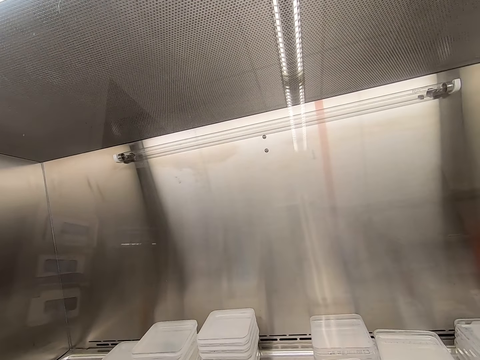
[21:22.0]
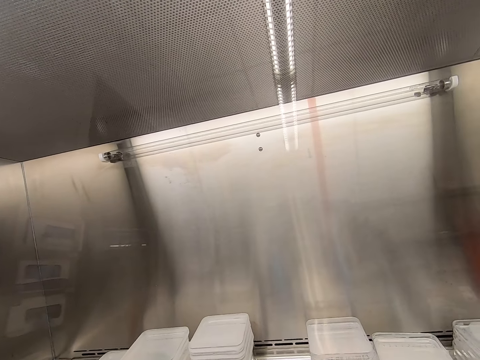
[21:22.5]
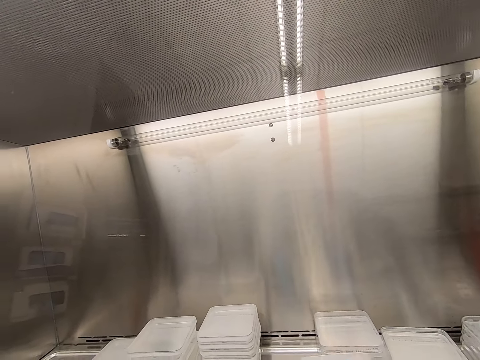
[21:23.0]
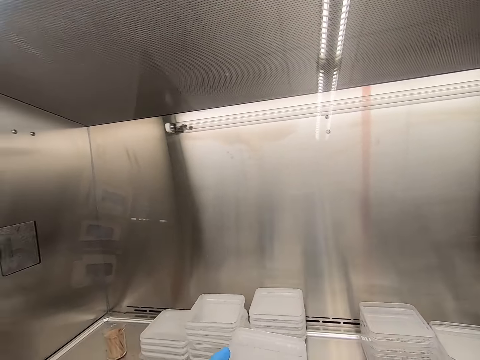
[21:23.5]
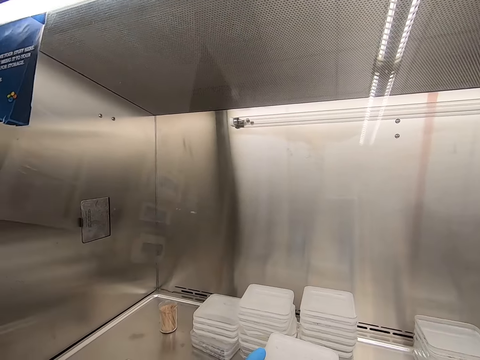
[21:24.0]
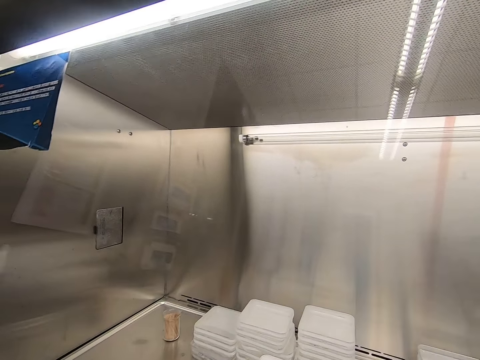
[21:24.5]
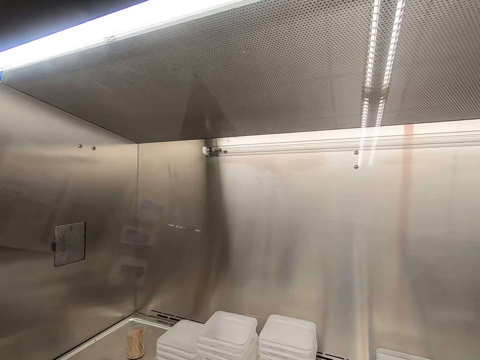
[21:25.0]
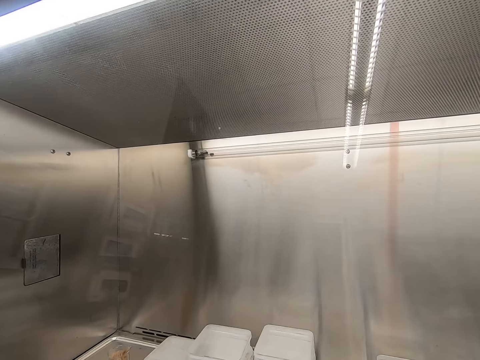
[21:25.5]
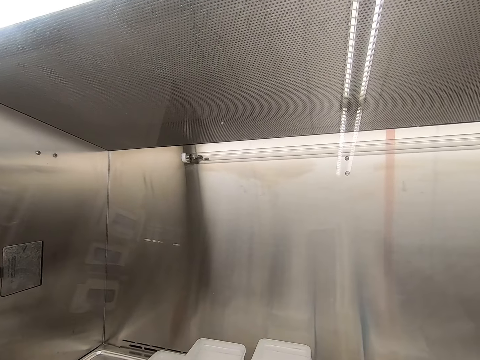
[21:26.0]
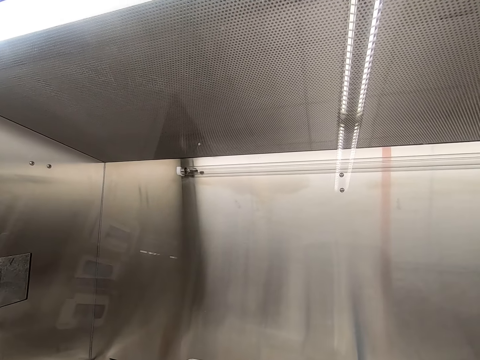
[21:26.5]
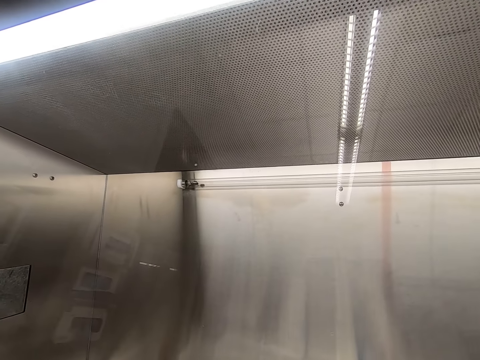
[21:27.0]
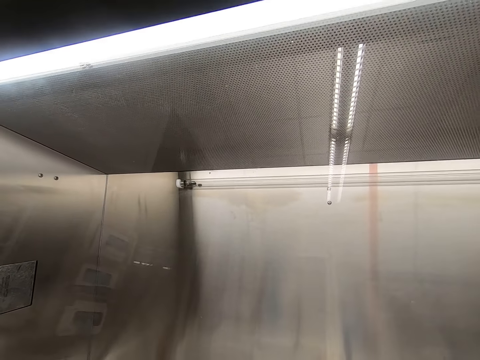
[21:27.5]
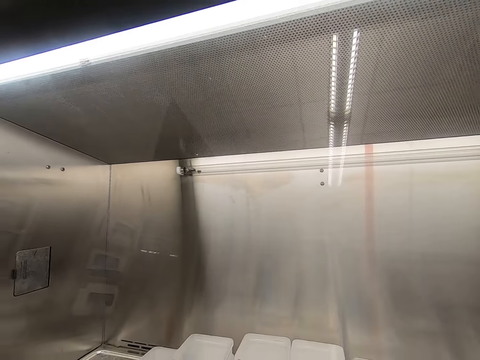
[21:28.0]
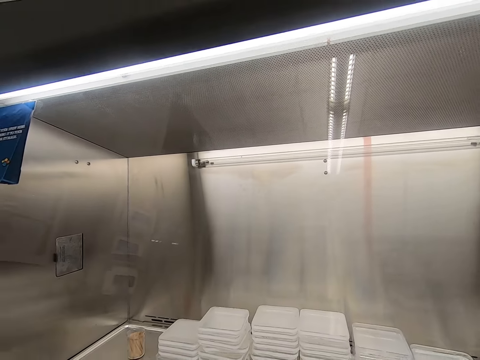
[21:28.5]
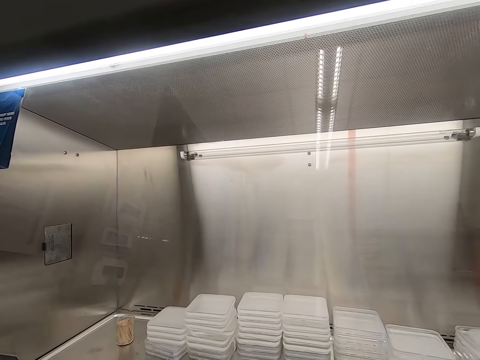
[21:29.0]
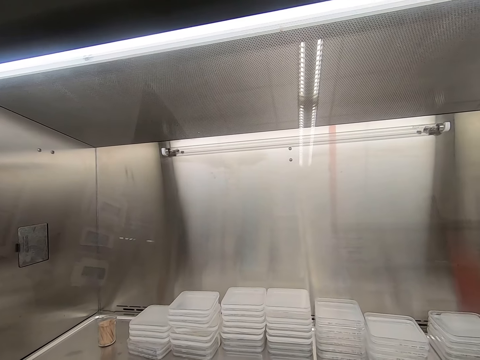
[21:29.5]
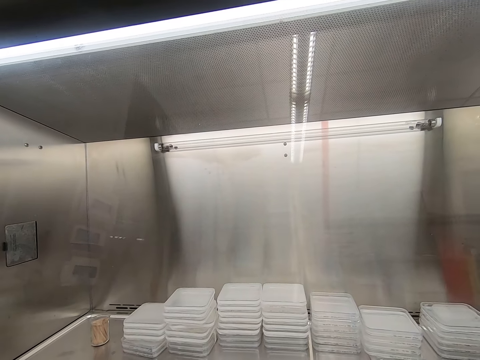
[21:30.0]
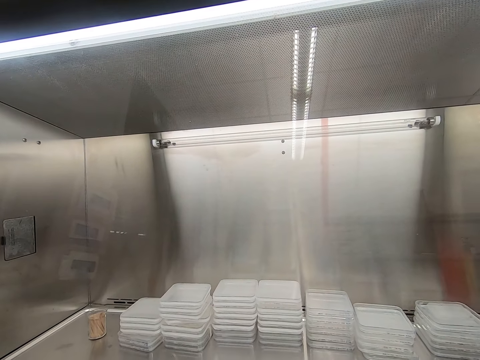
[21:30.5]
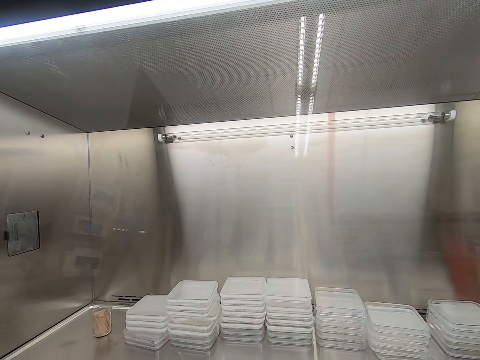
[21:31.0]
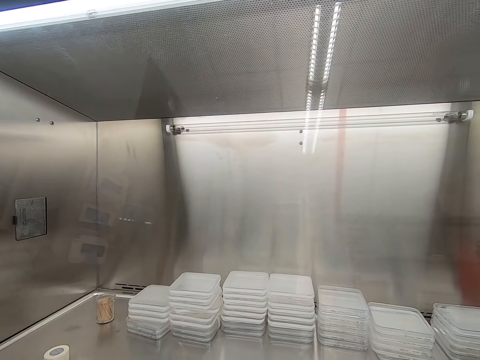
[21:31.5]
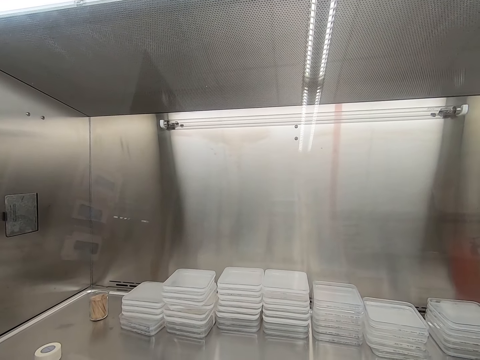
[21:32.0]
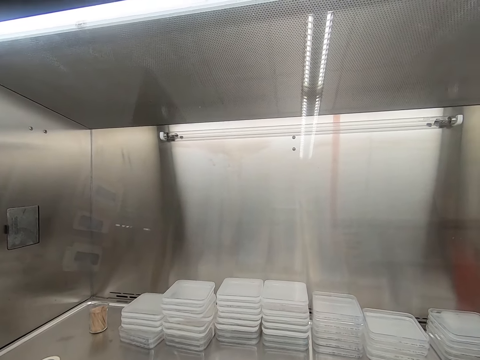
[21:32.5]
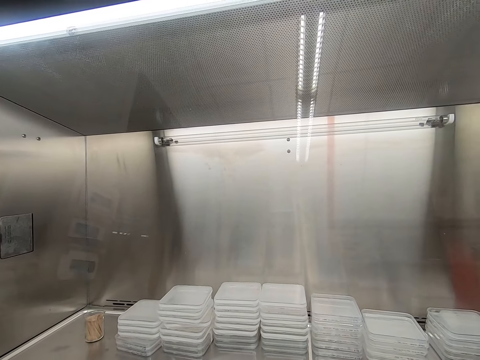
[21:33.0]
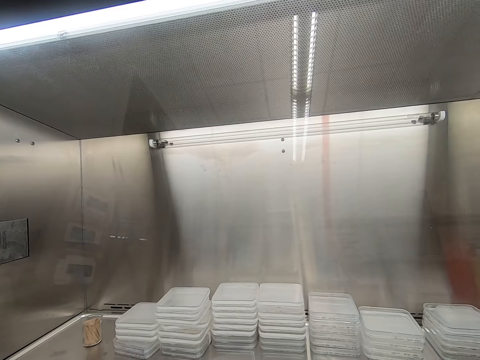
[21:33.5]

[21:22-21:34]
The camera wearer piles up a container.

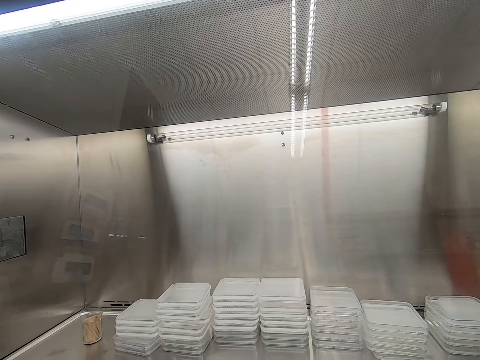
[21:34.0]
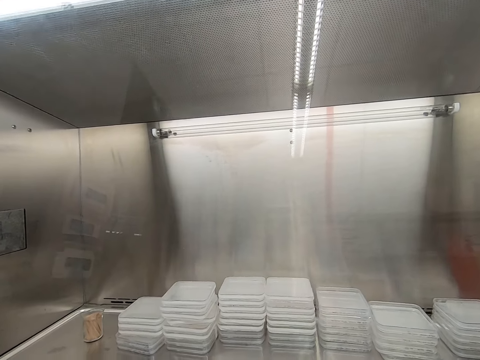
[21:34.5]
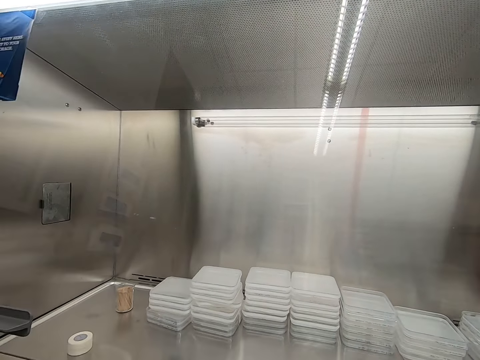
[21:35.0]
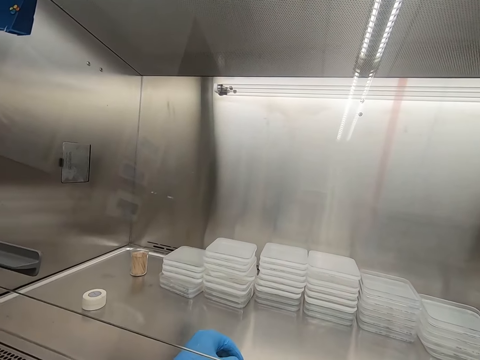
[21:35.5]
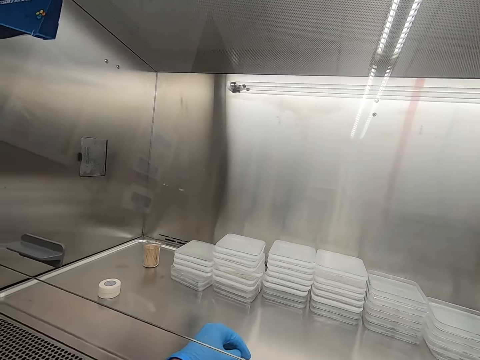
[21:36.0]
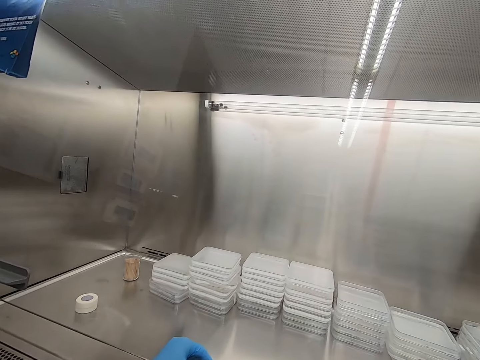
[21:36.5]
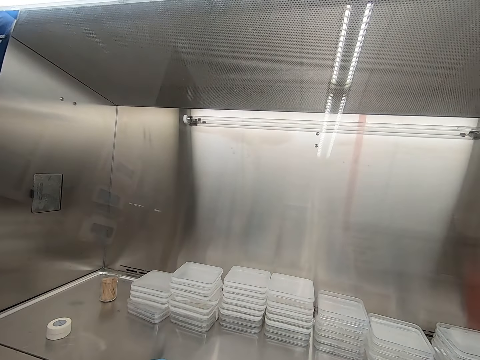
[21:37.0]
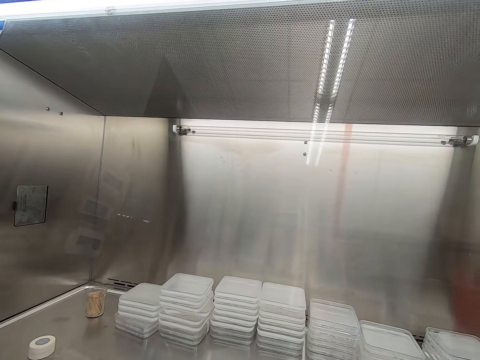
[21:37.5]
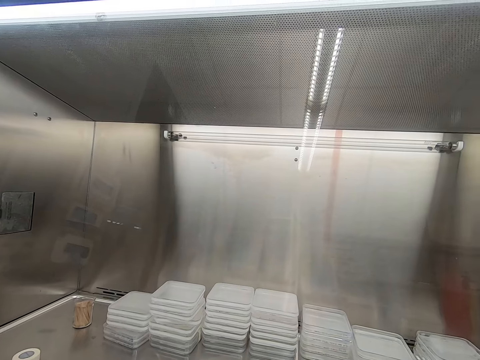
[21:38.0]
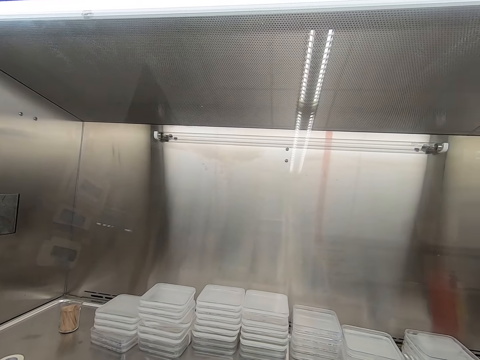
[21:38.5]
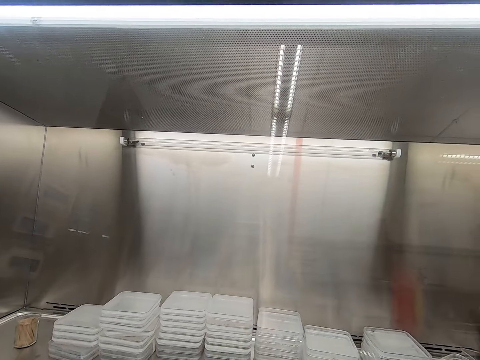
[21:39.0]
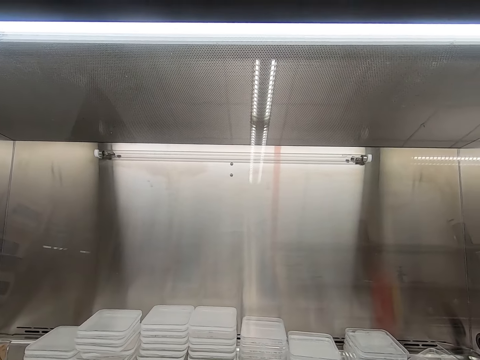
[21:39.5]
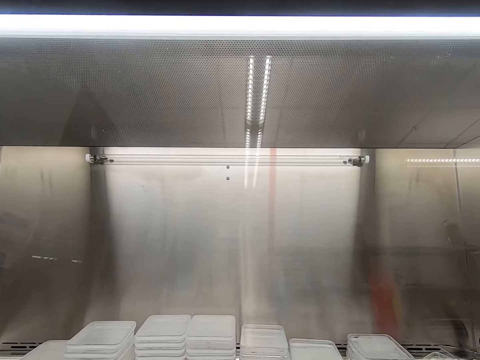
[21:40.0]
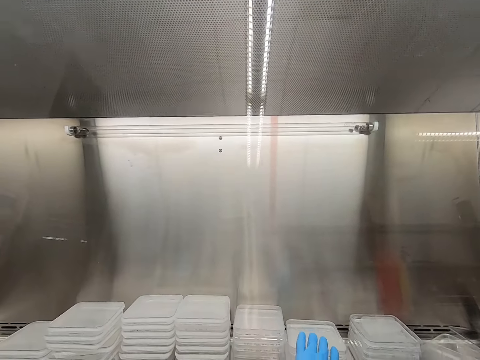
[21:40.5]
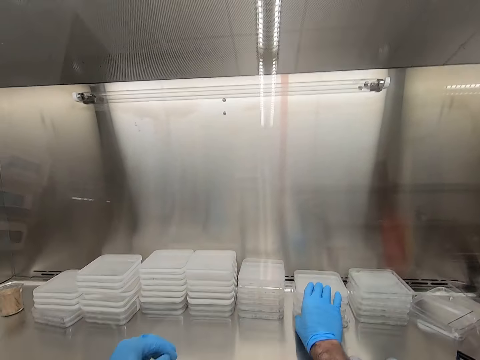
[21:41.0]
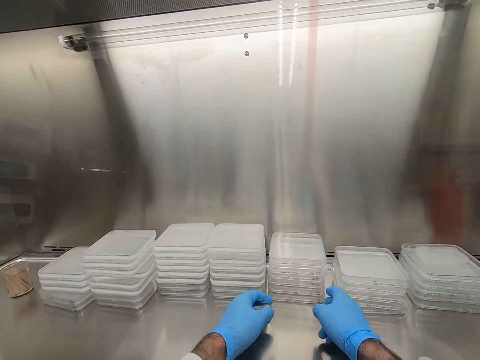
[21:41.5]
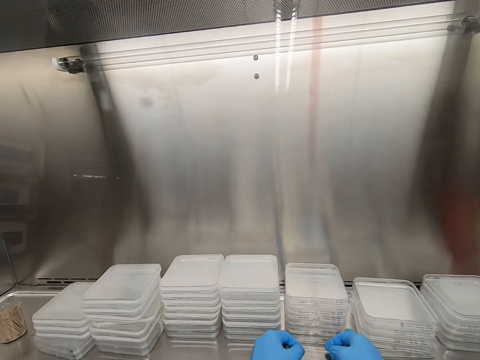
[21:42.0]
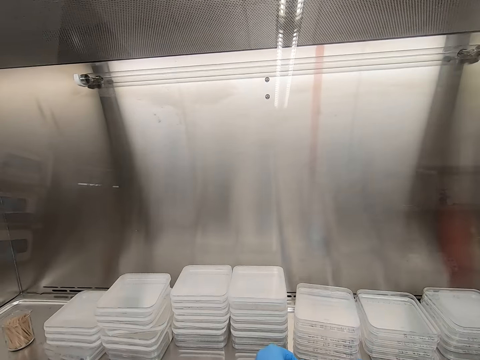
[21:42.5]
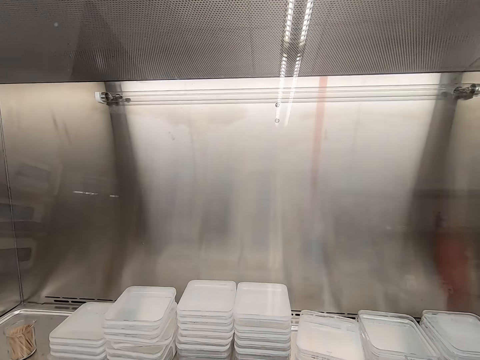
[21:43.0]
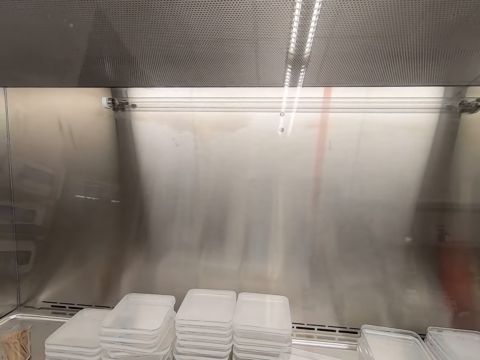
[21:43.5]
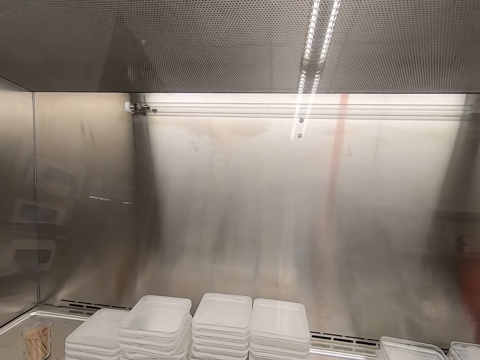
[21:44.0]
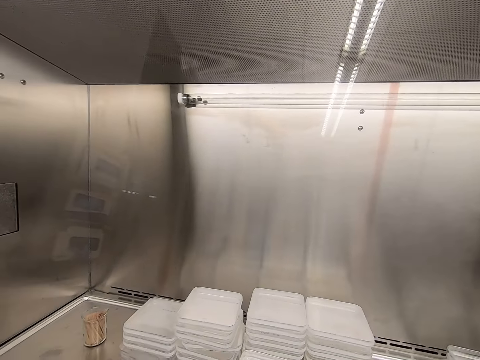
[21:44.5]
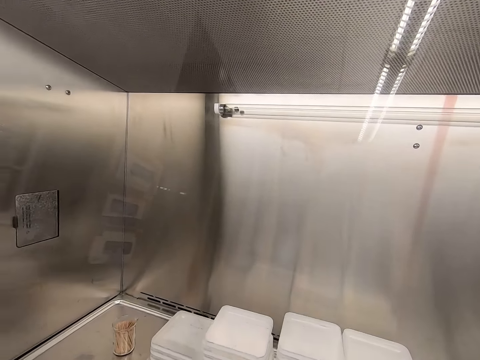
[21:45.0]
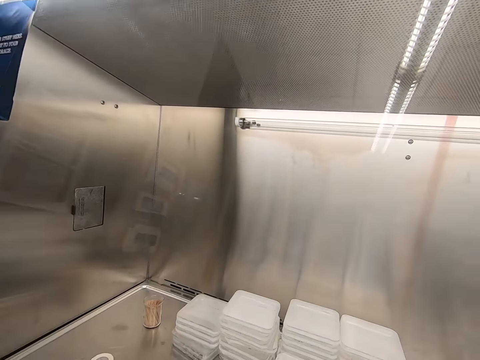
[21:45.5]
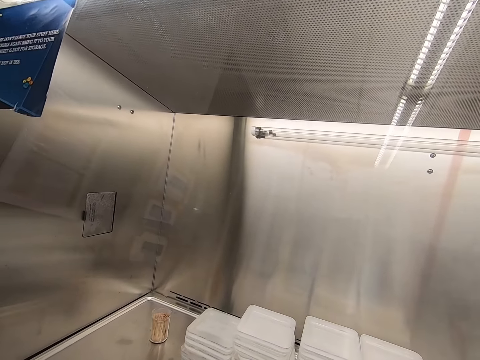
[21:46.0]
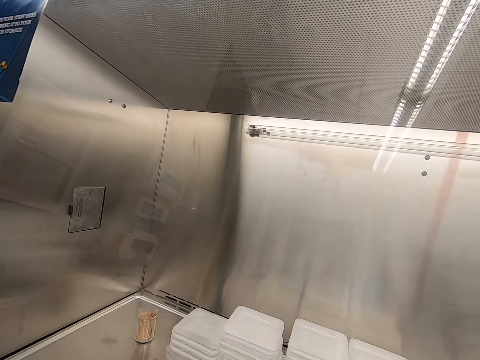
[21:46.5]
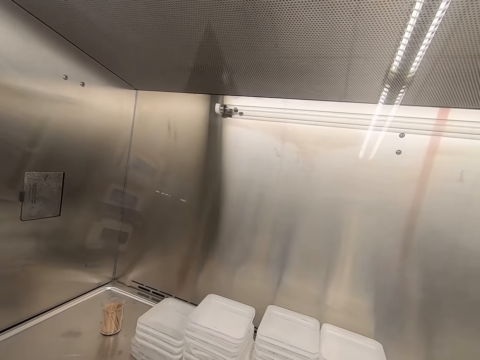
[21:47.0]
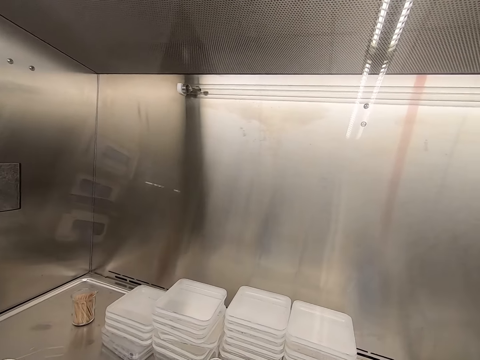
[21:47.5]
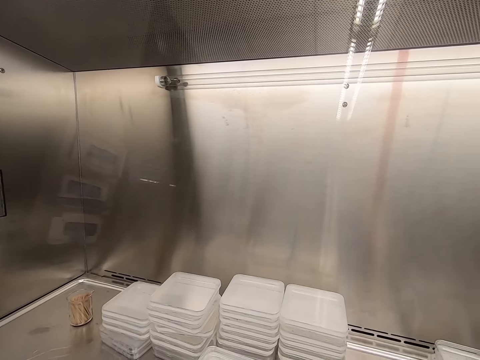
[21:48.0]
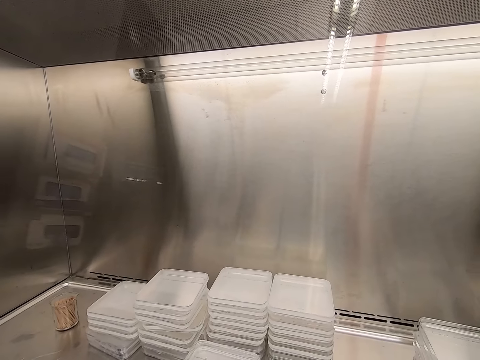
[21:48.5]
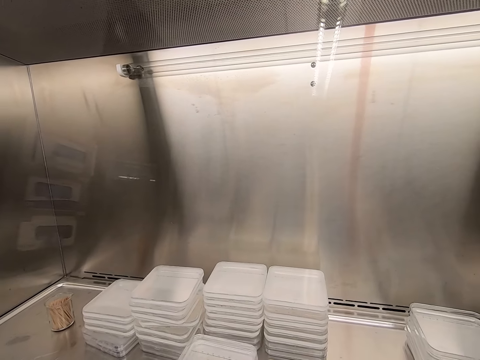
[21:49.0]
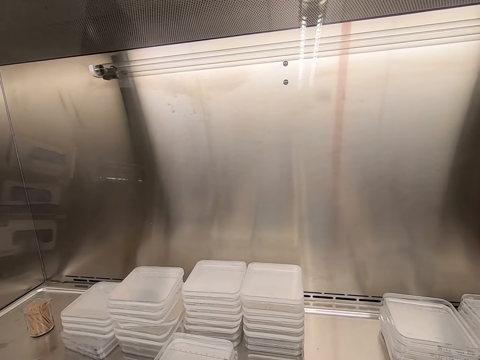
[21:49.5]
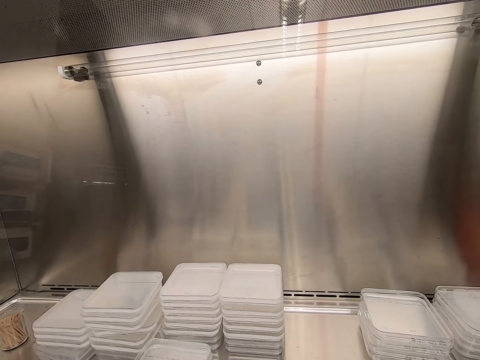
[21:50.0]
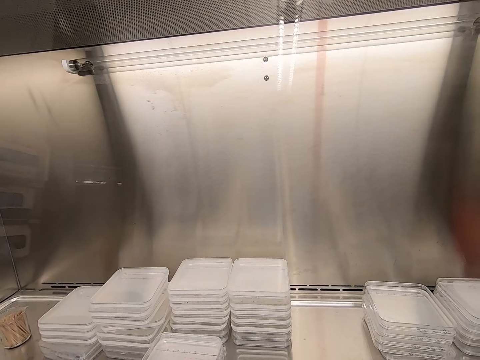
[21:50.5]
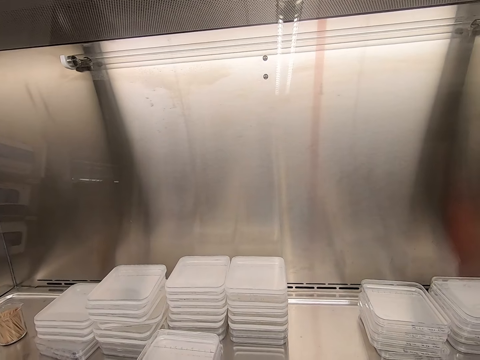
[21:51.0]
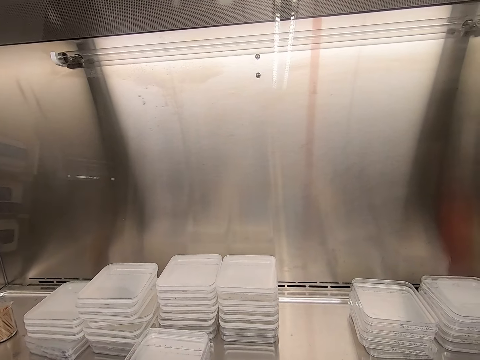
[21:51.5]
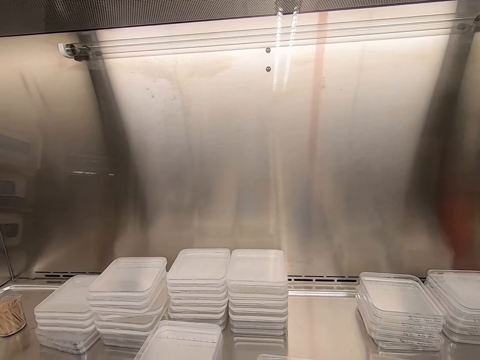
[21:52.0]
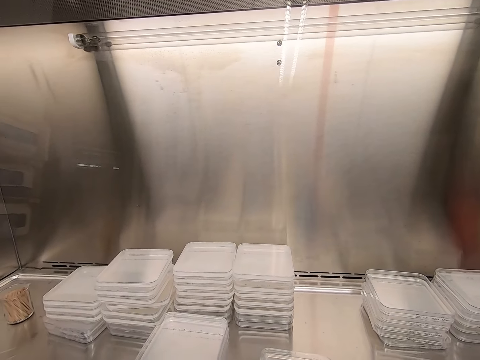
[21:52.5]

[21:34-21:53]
The camera wearer seals a container. They stare around. They move some containers from the counter.
